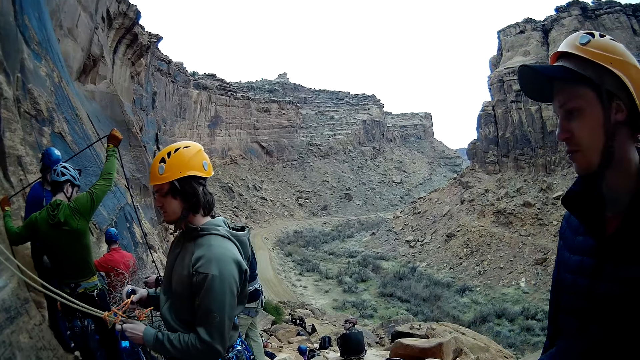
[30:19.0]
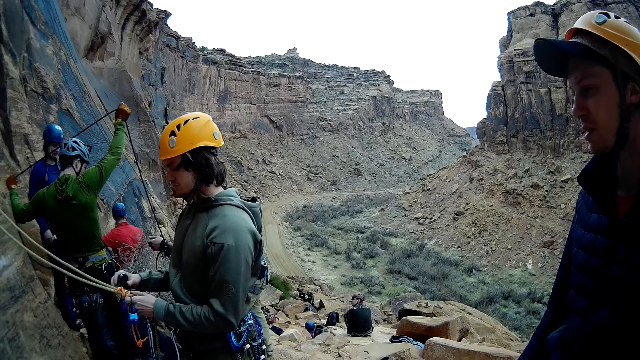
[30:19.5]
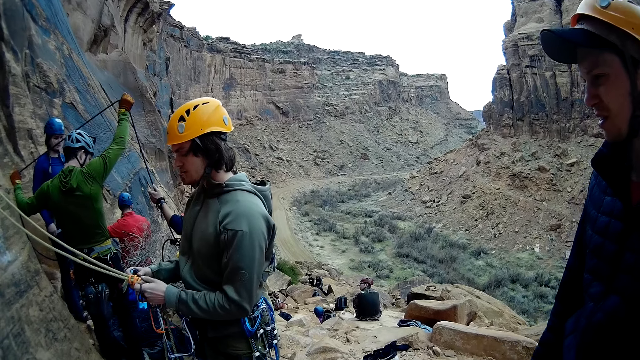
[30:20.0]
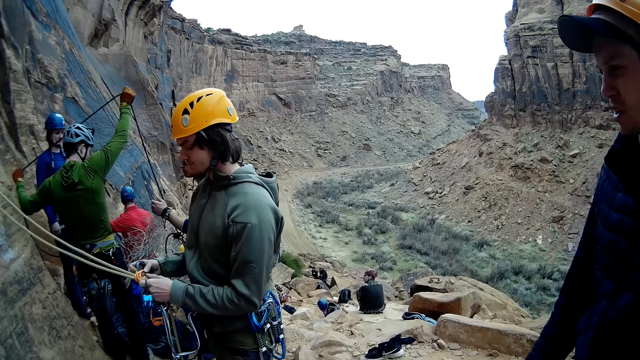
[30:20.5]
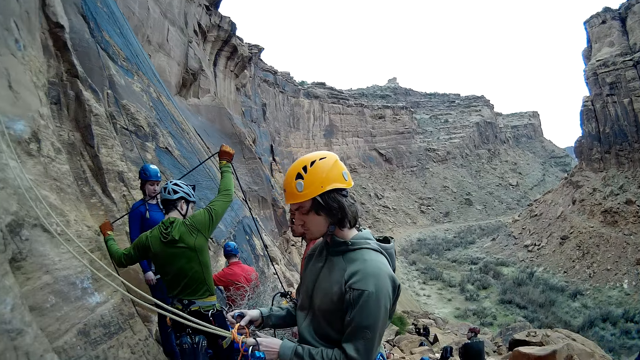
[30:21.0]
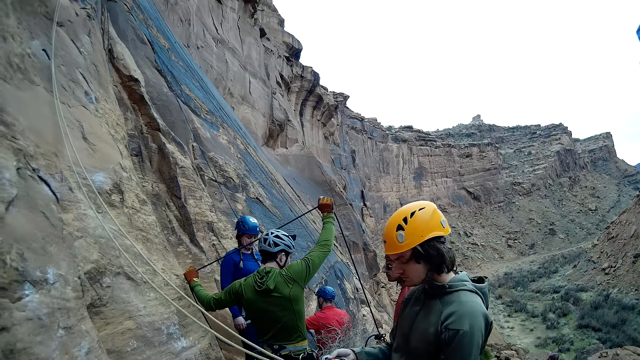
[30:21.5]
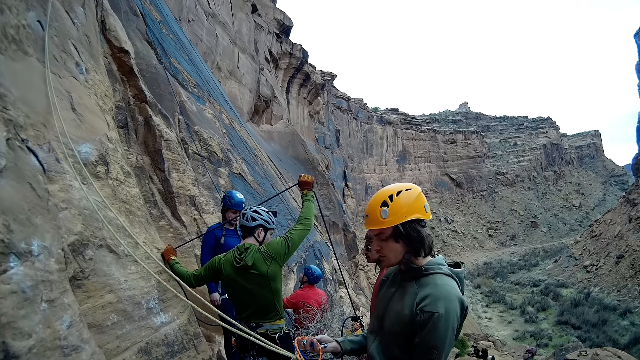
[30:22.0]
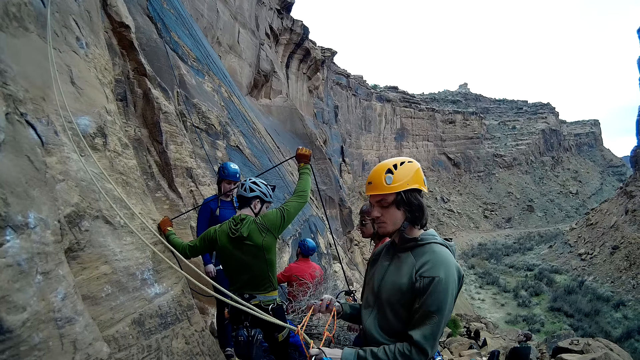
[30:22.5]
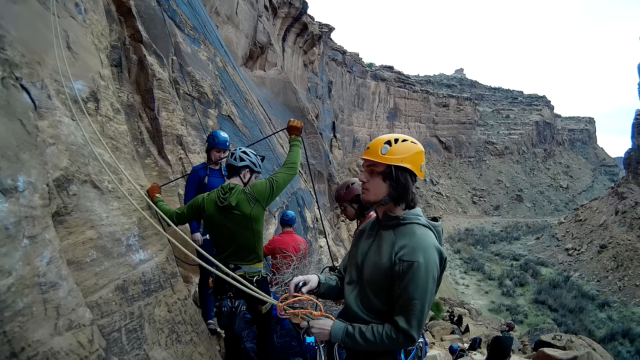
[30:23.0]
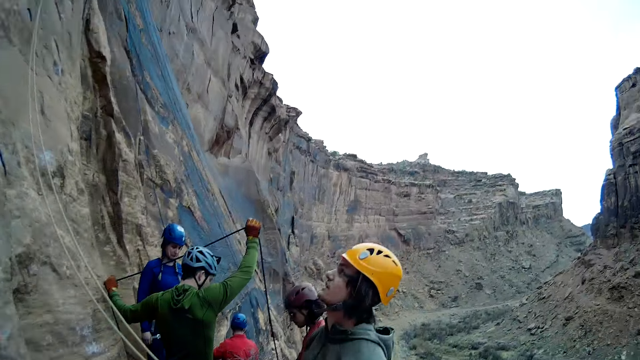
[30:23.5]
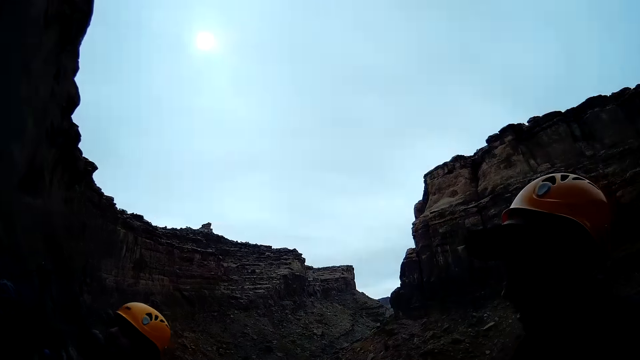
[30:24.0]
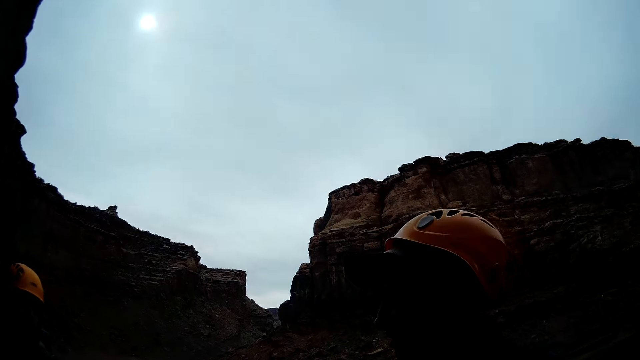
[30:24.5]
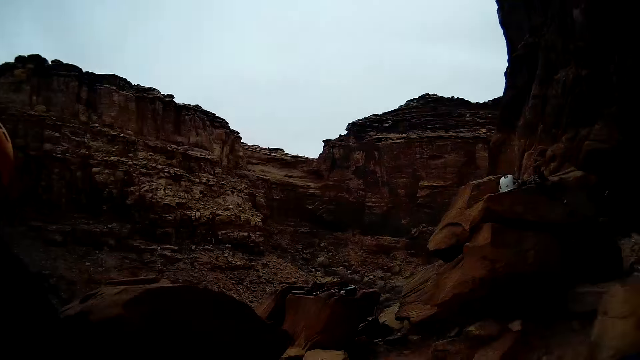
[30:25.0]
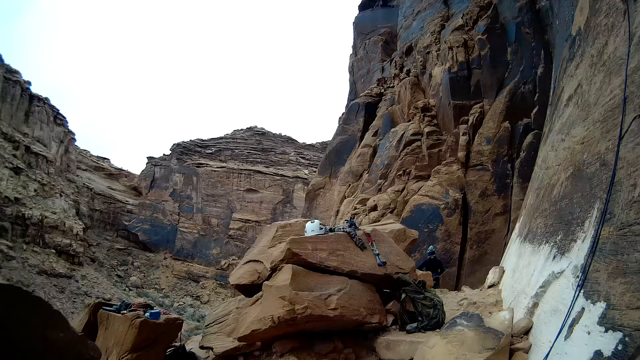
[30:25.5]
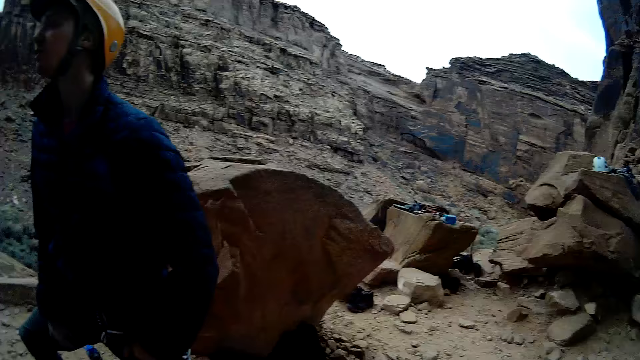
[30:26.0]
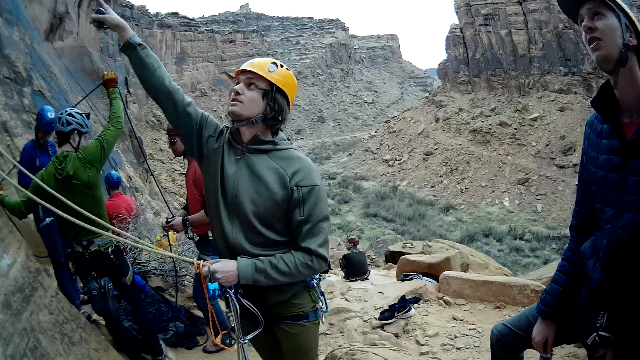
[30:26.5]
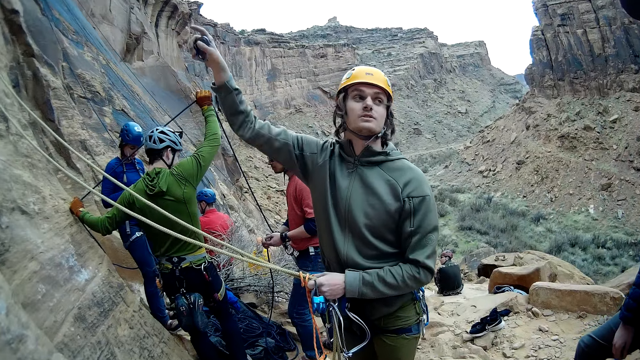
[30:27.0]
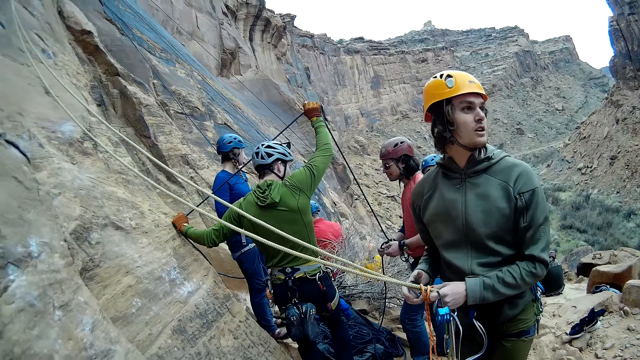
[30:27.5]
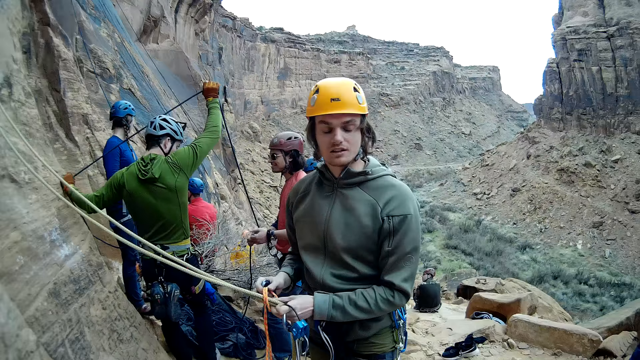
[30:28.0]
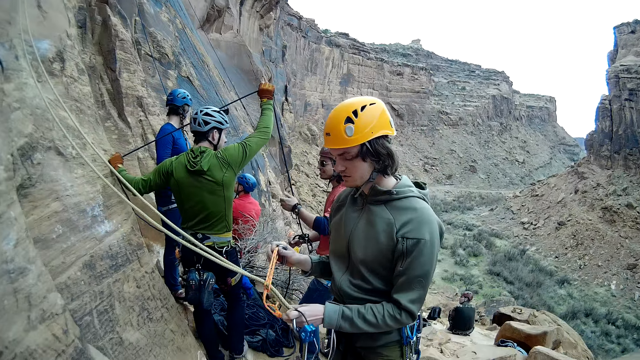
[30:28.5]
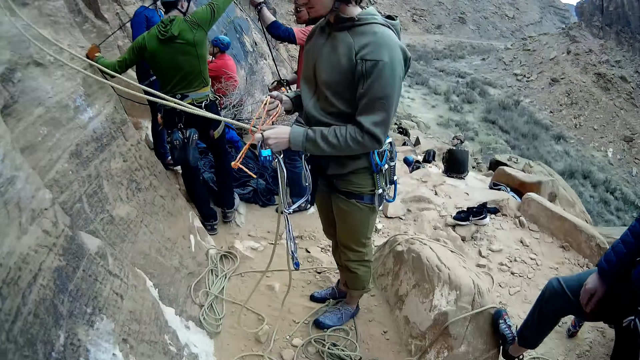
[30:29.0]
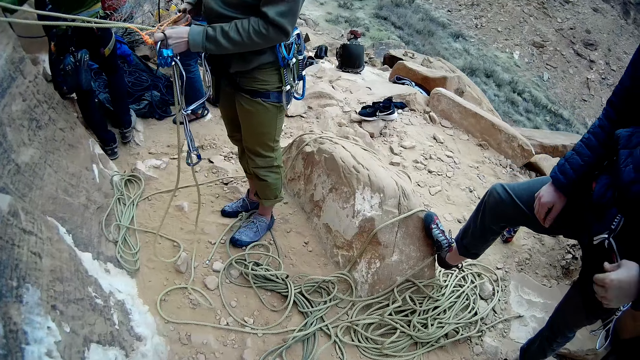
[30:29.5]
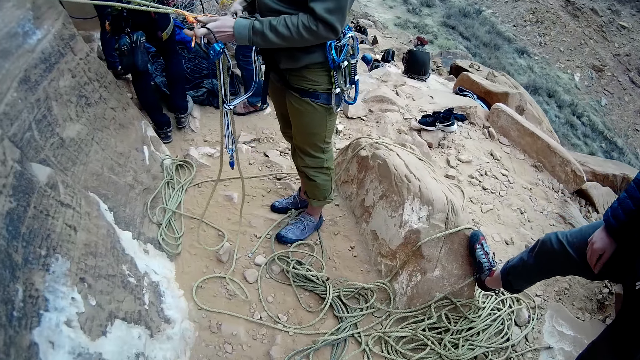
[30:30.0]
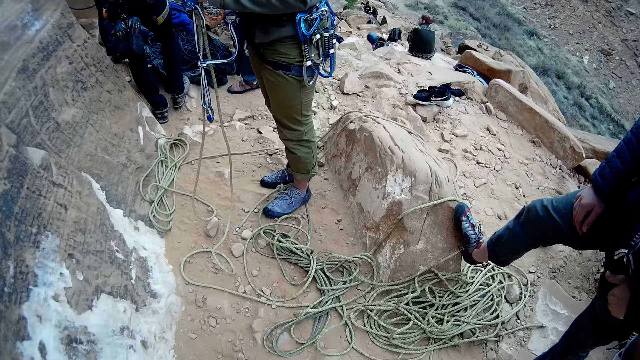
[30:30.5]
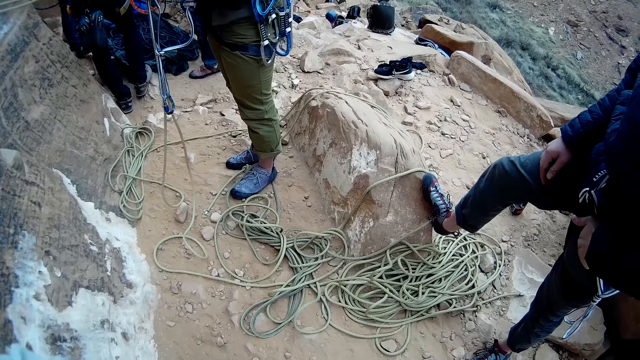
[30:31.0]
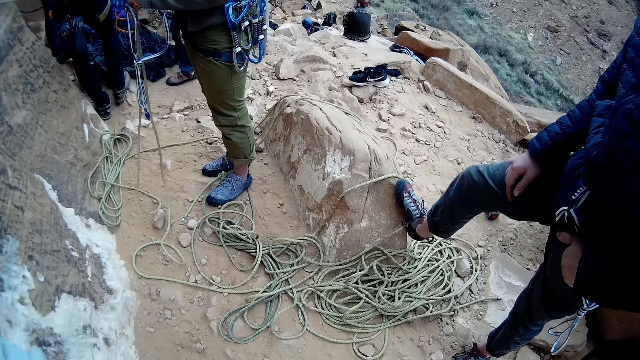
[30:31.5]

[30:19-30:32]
The mountain climber fixes the mountain climbing rope. The camera wearer looks around. The mountain climber points his right hand at the mountain and lowers his left hand. The mountain climber converses with a man. The camera wearer looks around.

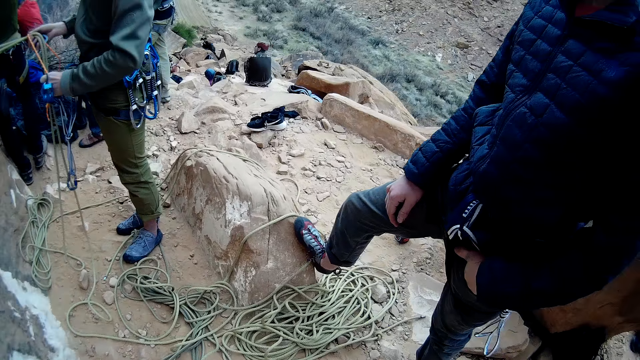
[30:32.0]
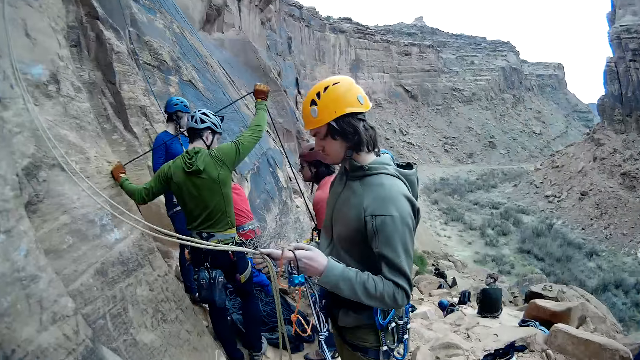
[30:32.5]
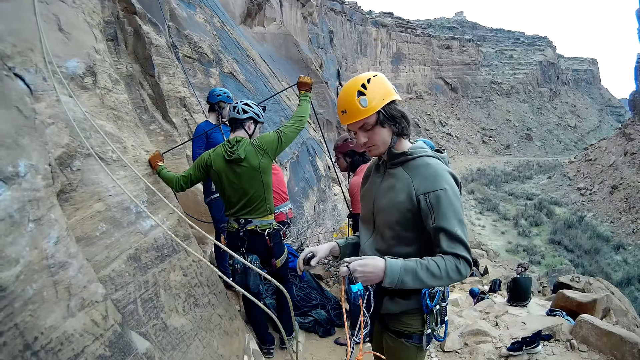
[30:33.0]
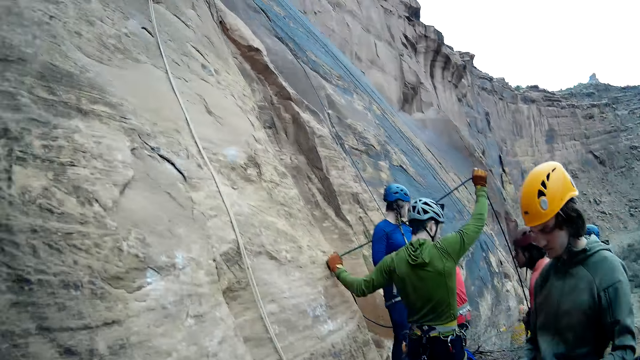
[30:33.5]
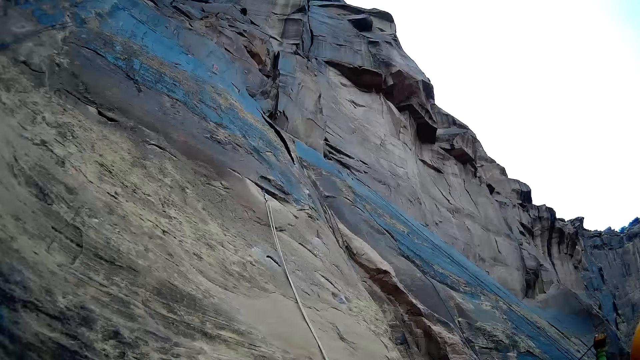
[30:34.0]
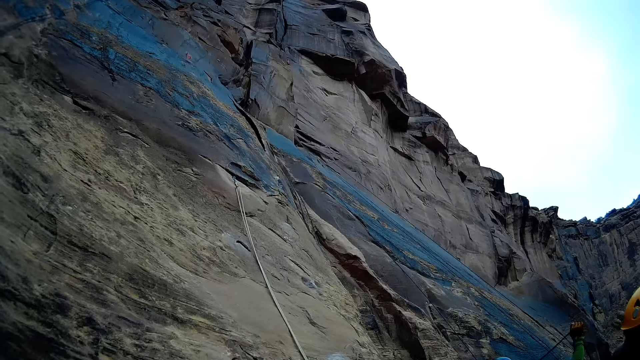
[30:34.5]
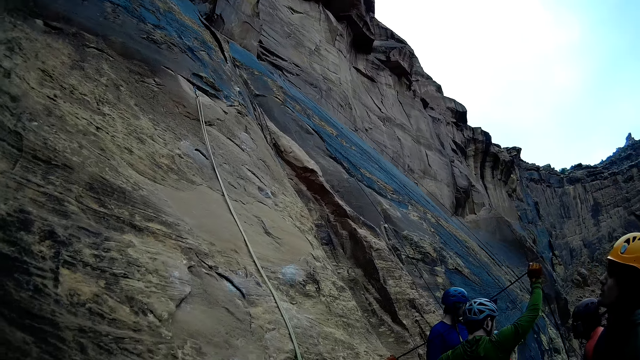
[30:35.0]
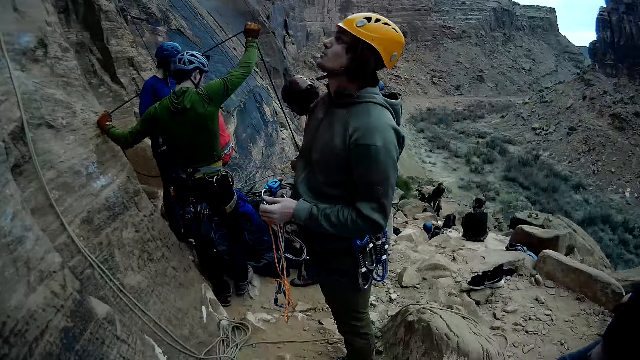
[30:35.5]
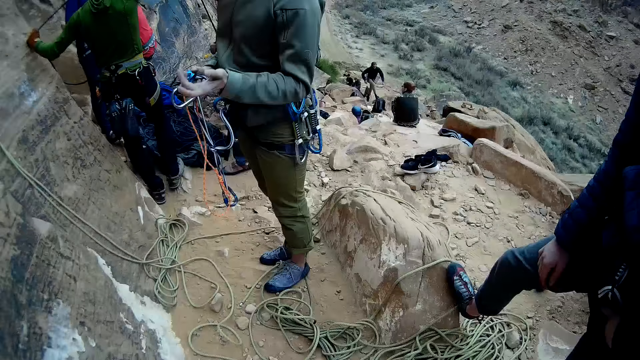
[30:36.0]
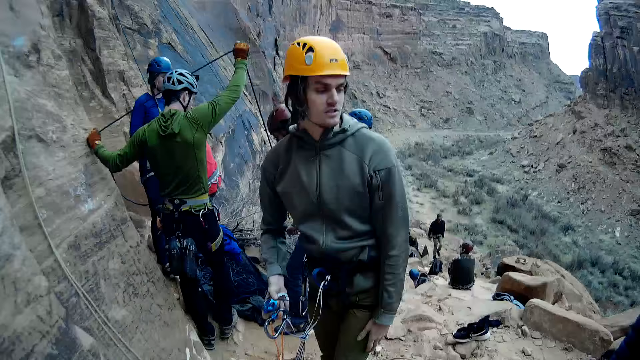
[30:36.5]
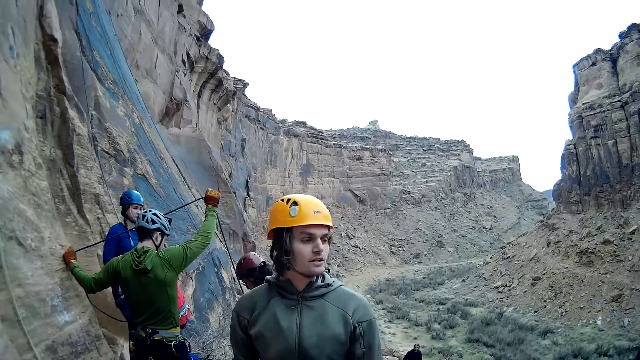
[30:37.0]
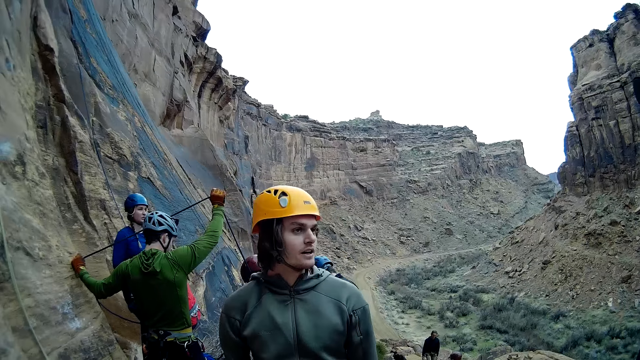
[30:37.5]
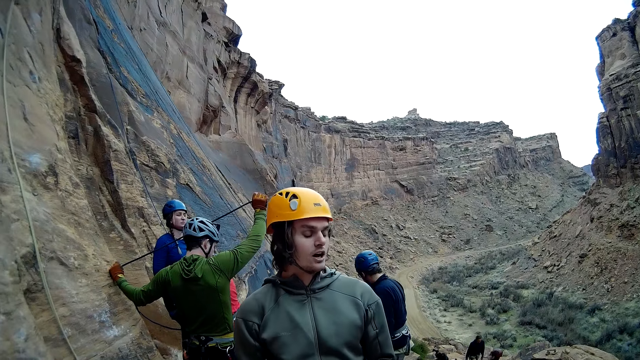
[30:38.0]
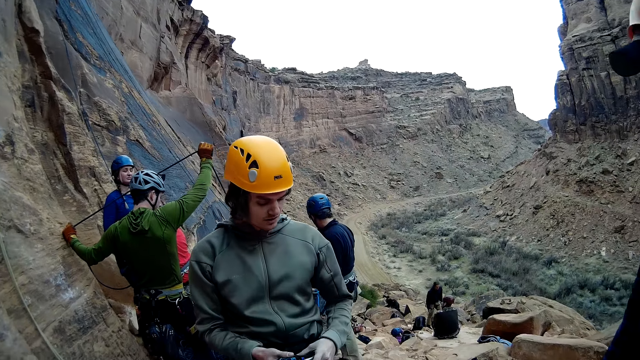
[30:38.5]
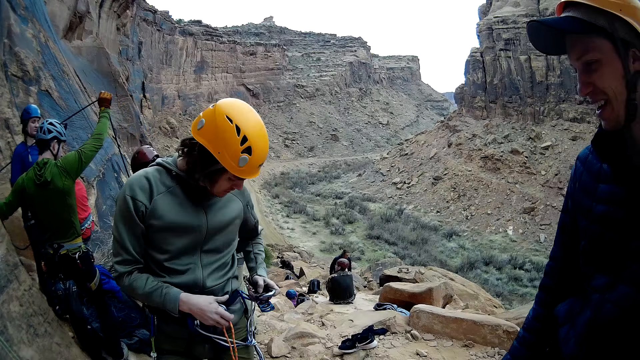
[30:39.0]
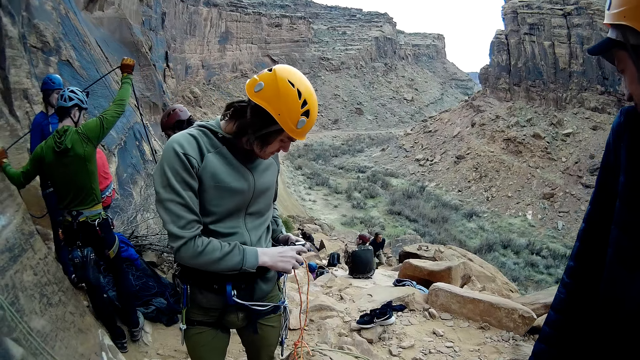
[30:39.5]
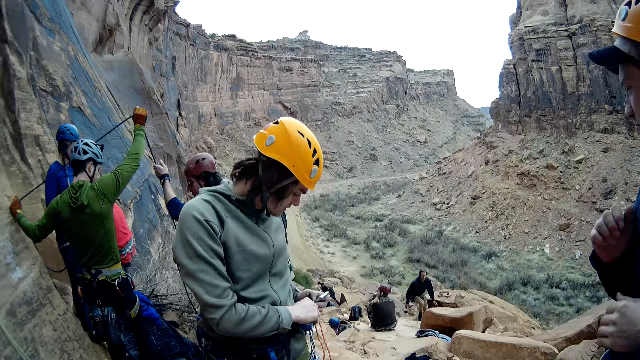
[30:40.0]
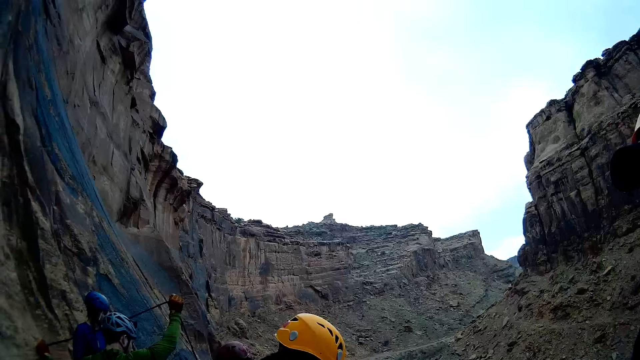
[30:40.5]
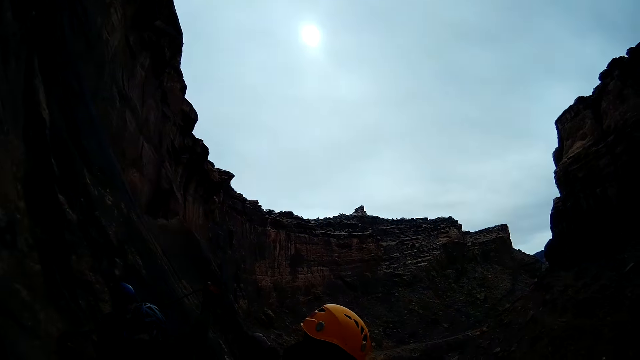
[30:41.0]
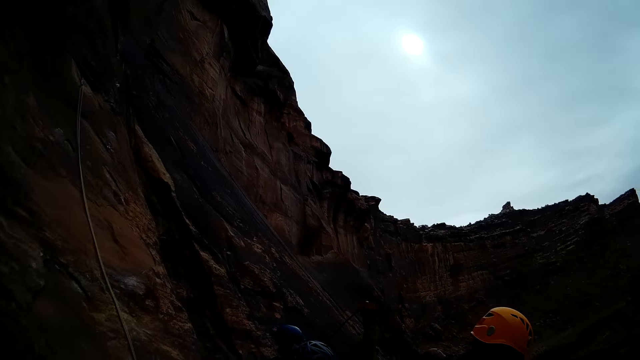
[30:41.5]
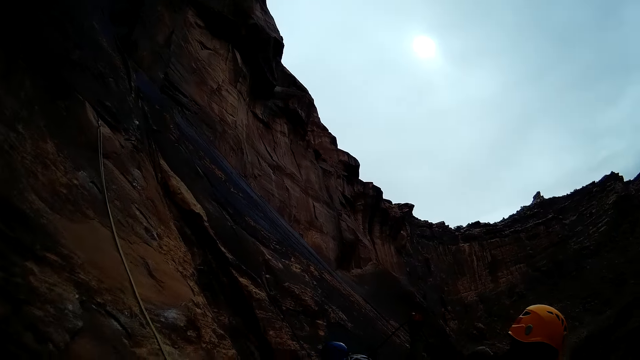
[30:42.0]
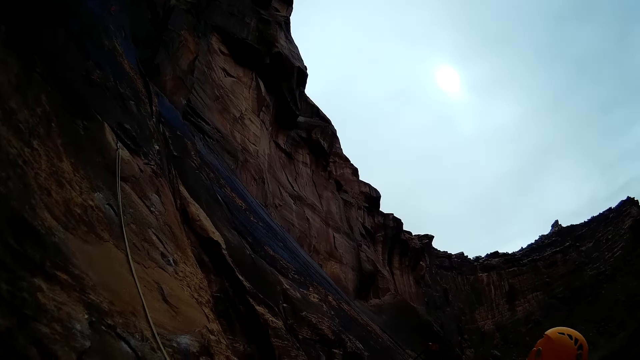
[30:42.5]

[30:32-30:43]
The mountain climber drops the rope in his hand. The camera wearer looks up the mountain. The mountain climber discusses with the man. The mountain climber fixes the mountain climbing rope and clips the quickdraw to the rope on his trouser. The camera wearer looks up the mountain.
